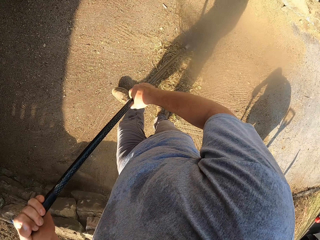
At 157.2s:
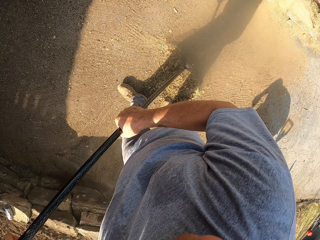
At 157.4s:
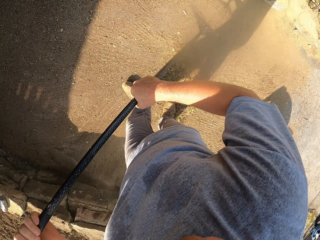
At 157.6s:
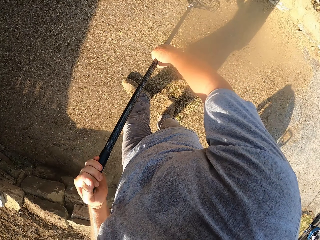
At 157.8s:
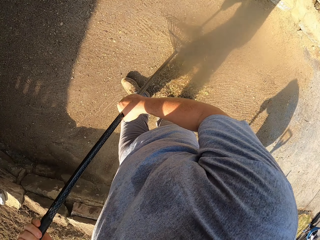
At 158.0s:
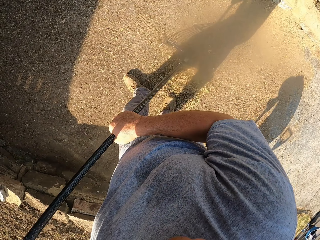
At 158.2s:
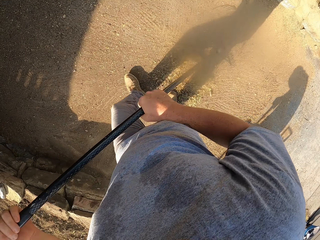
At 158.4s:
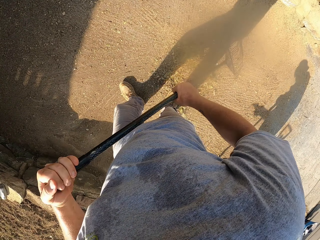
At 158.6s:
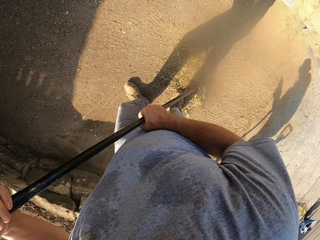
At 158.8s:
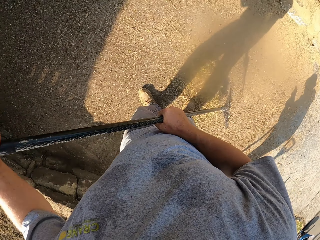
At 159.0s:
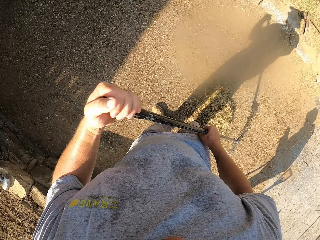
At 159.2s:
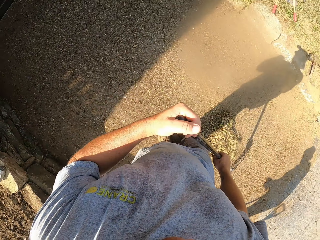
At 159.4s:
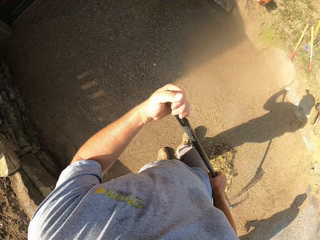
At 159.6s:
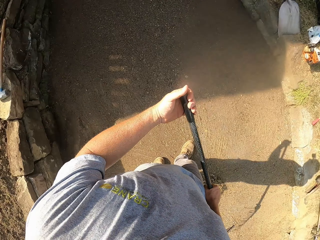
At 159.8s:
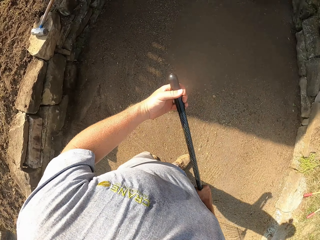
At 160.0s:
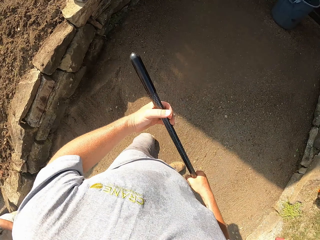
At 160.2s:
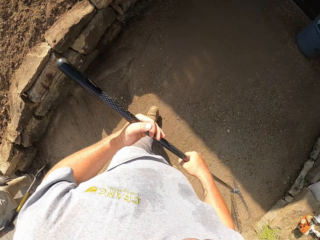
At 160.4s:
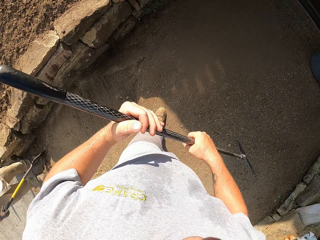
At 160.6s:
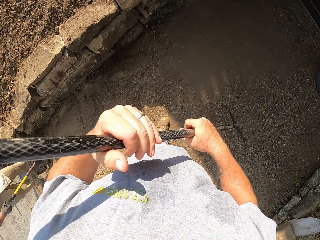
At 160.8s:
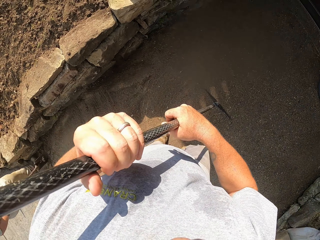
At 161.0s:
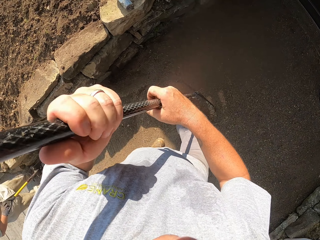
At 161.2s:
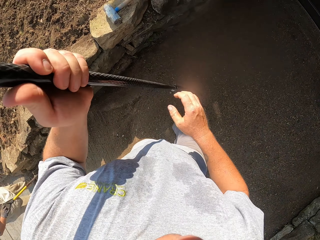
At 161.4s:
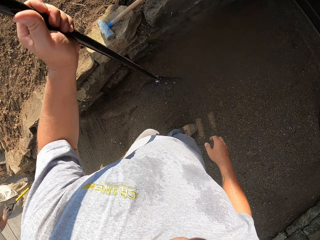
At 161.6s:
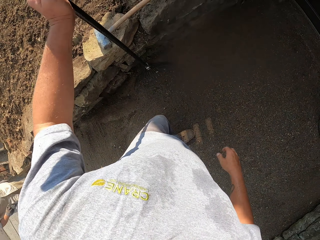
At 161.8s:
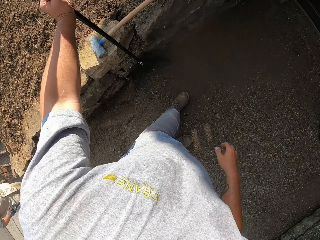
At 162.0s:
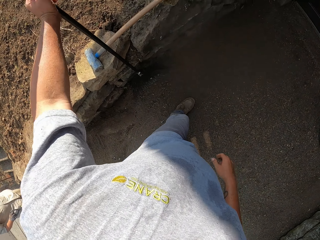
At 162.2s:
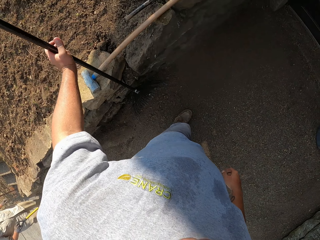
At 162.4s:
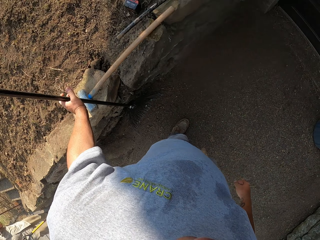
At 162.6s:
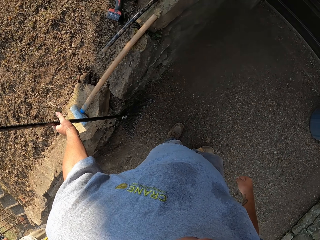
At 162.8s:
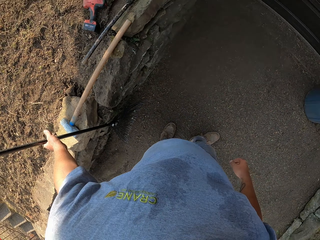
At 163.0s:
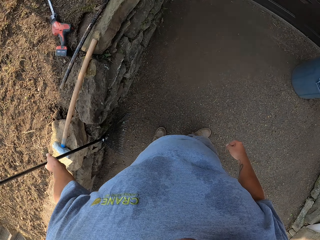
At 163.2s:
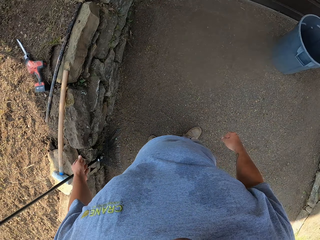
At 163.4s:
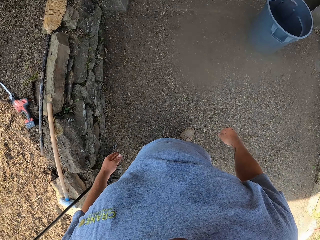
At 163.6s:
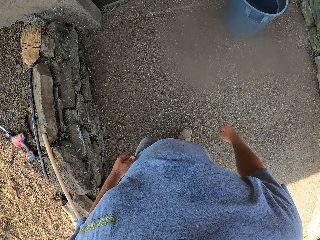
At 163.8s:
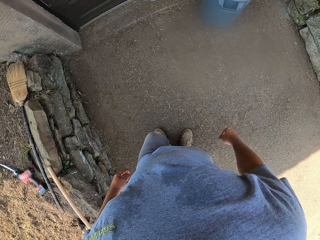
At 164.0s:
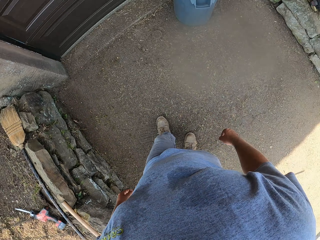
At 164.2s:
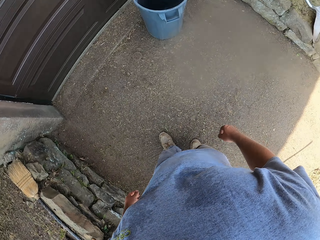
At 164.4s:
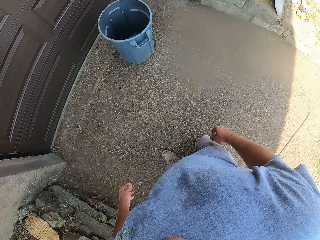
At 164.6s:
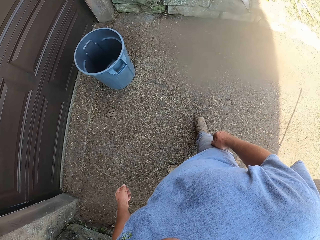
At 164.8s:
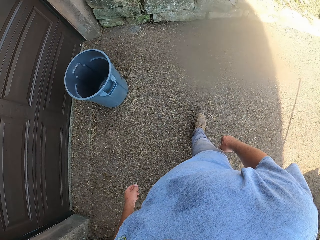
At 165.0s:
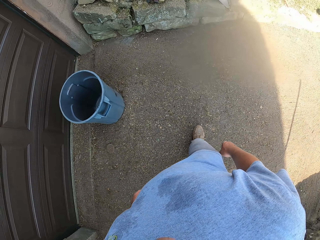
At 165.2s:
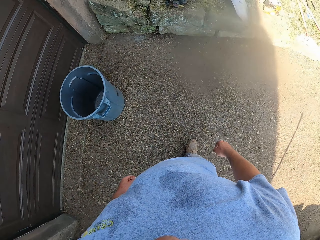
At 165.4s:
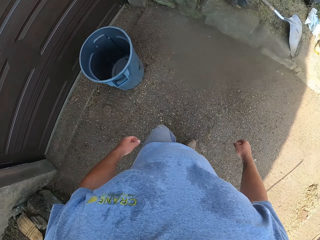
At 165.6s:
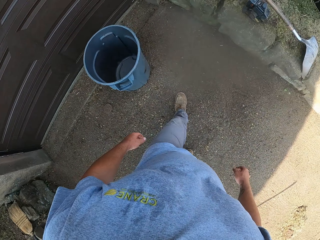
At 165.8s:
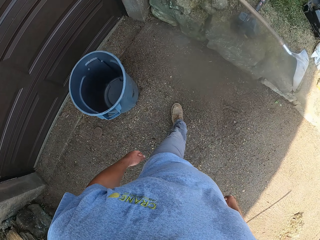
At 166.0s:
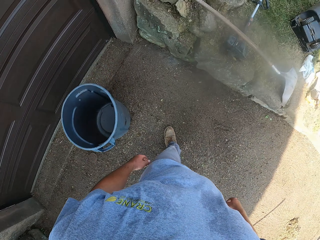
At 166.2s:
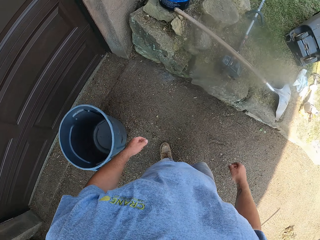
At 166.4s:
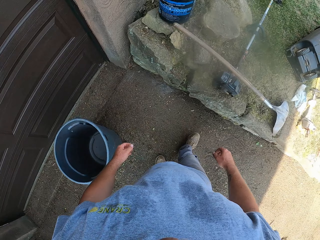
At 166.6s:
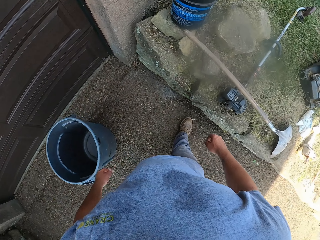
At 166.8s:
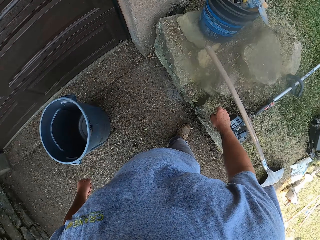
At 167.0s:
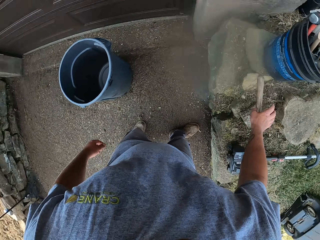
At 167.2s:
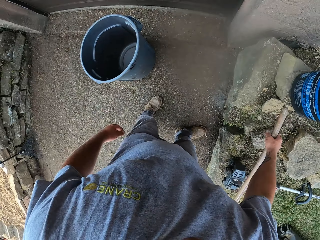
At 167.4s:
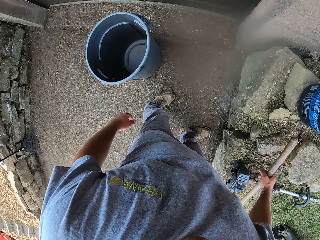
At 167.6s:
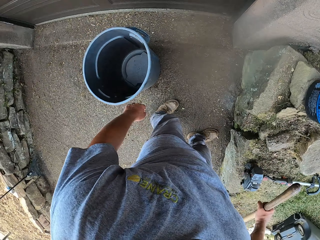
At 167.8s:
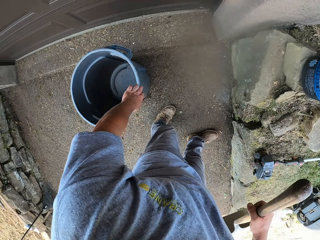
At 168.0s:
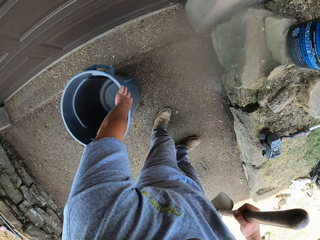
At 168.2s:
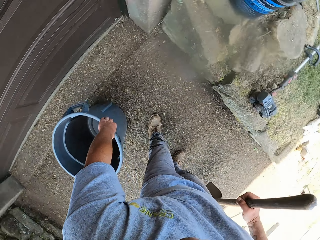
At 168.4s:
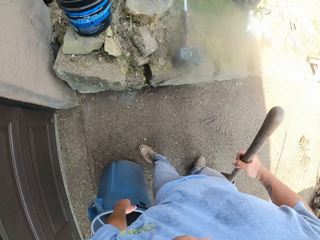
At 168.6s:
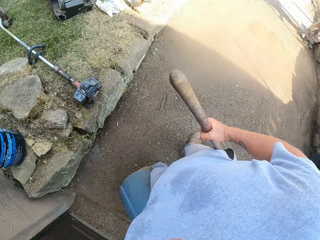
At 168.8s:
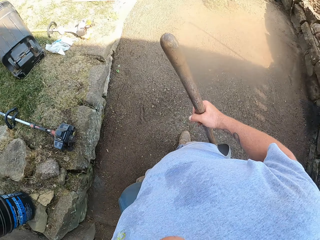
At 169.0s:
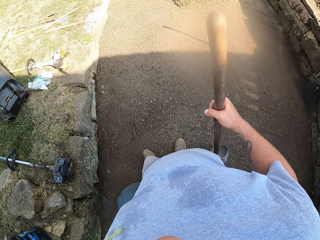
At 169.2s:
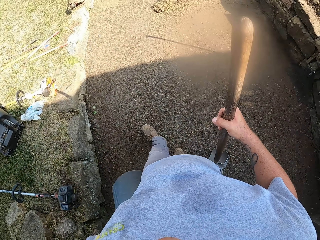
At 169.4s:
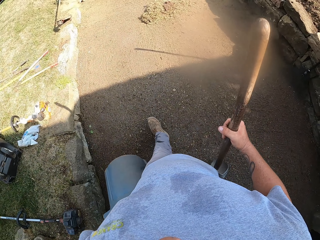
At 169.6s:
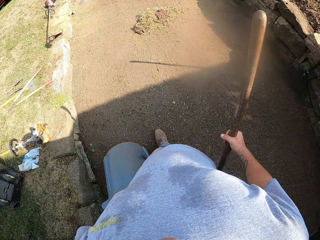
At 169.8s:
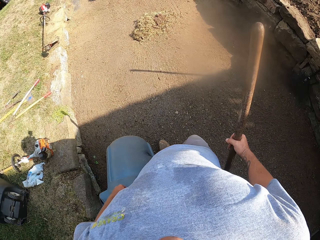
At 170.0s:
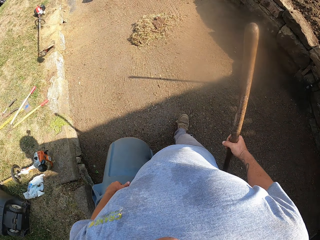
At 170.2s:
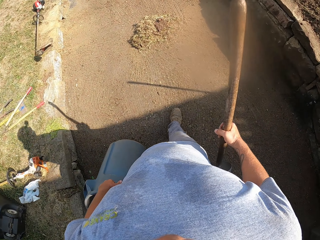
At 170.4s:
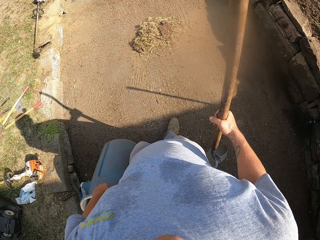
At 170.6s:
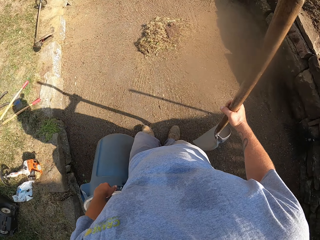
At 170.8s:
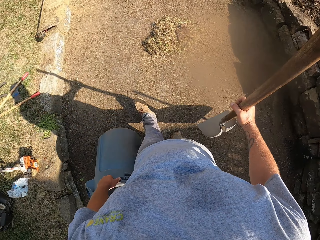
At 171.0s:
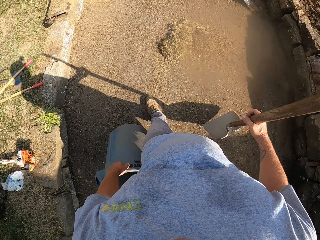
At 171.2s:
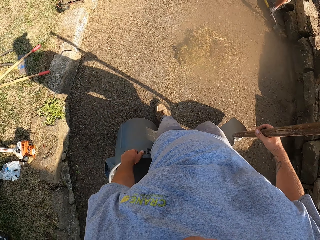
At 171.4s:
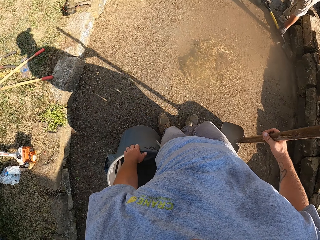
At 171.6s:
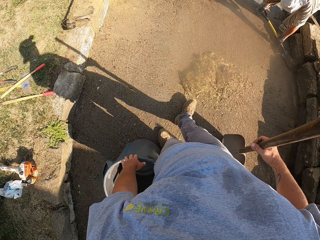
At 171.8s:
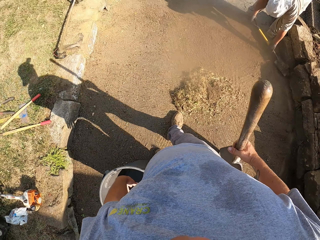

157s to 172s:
The camera wearer looks around, walks around and places the rake on a rock. They lean the rake on the wall. They look around. They walk on the footpath. They pick up a spade from the rock. They pick up the trash bin or plastic container from the ground. They walk on the footpath.

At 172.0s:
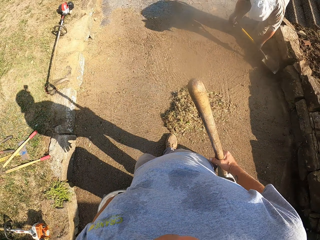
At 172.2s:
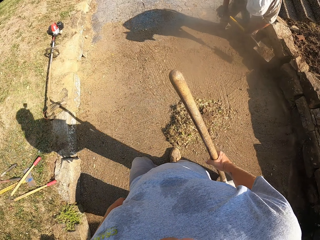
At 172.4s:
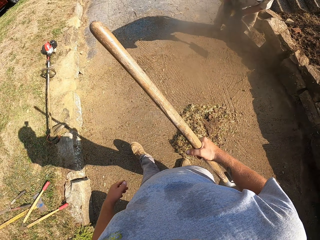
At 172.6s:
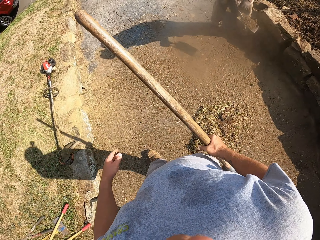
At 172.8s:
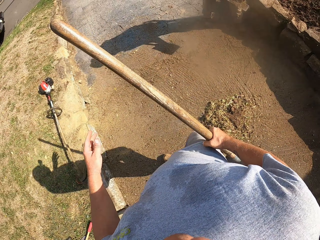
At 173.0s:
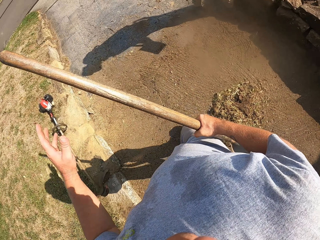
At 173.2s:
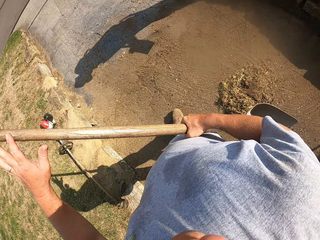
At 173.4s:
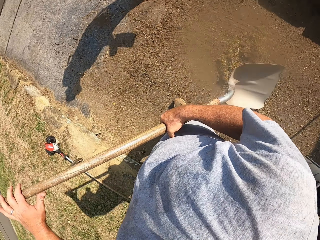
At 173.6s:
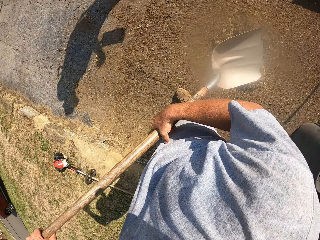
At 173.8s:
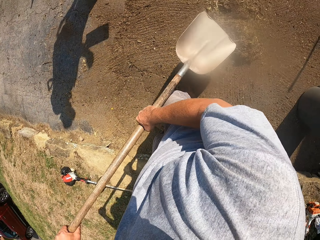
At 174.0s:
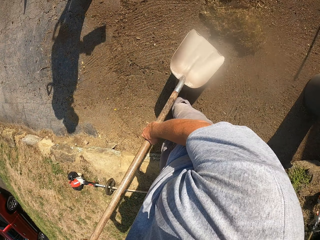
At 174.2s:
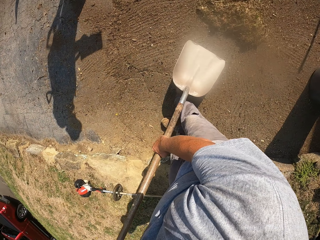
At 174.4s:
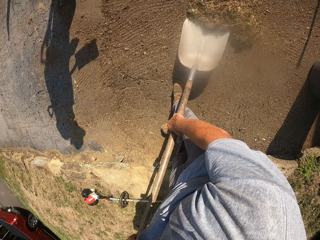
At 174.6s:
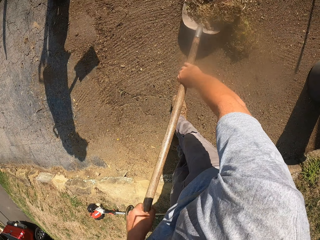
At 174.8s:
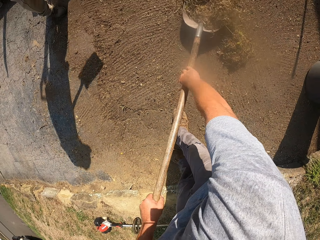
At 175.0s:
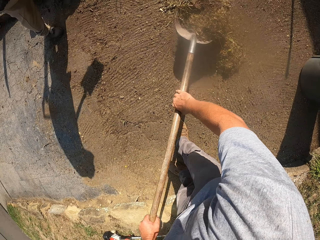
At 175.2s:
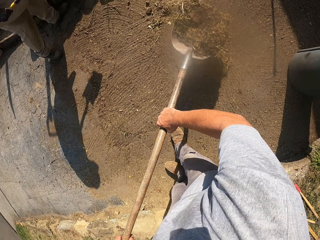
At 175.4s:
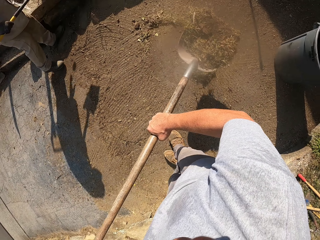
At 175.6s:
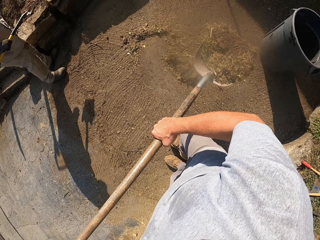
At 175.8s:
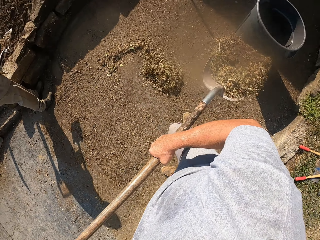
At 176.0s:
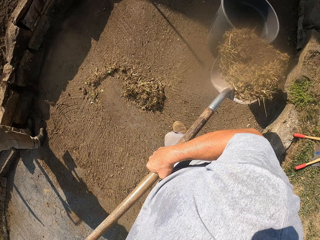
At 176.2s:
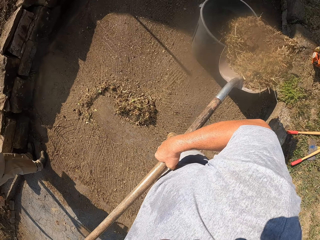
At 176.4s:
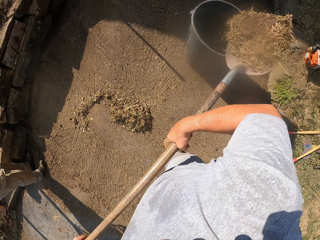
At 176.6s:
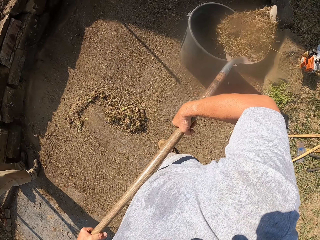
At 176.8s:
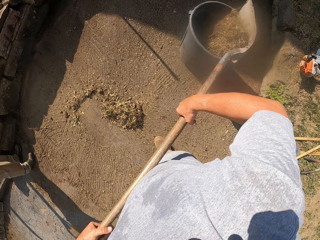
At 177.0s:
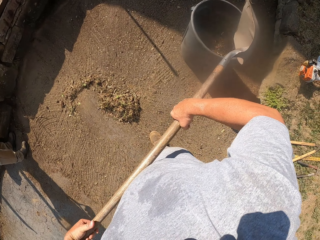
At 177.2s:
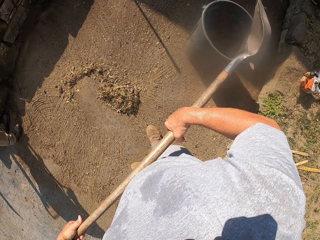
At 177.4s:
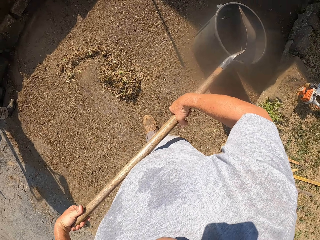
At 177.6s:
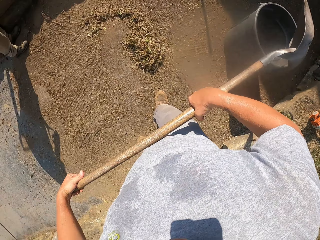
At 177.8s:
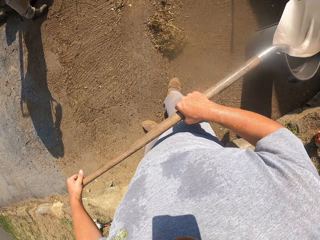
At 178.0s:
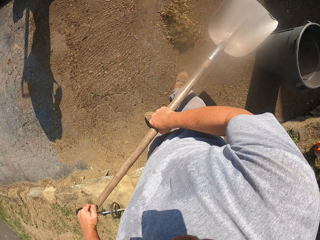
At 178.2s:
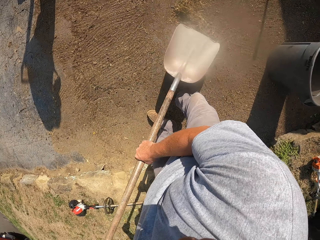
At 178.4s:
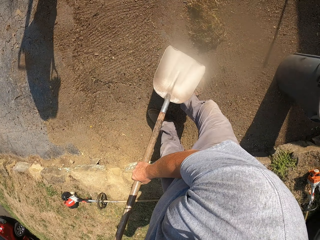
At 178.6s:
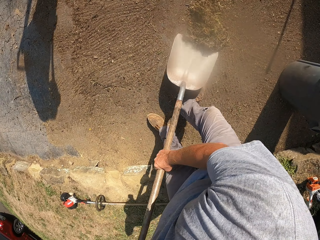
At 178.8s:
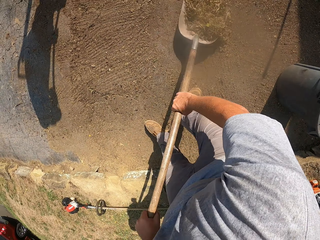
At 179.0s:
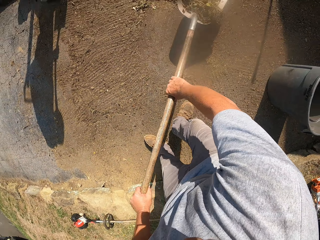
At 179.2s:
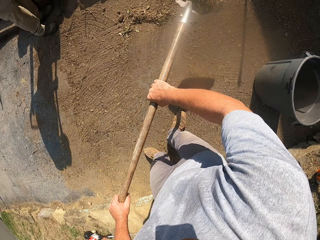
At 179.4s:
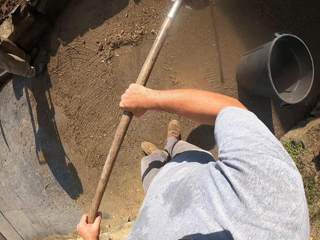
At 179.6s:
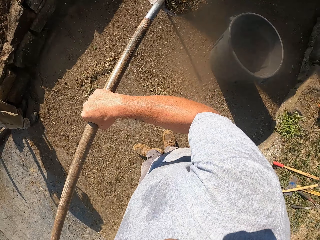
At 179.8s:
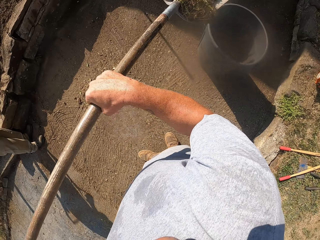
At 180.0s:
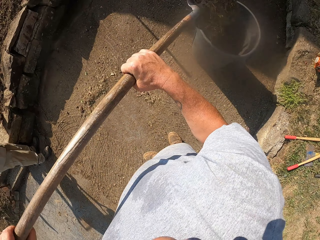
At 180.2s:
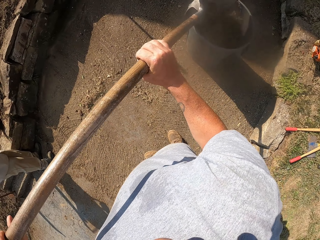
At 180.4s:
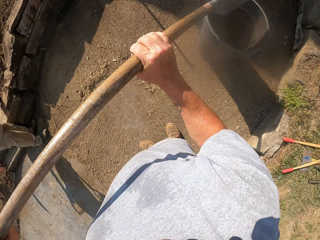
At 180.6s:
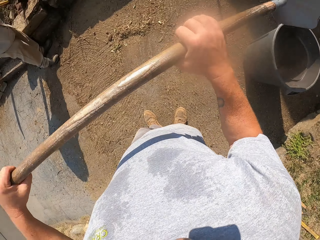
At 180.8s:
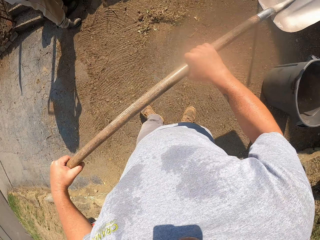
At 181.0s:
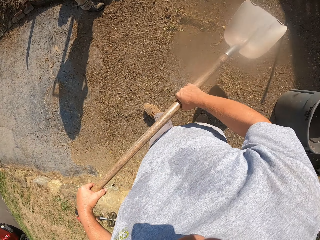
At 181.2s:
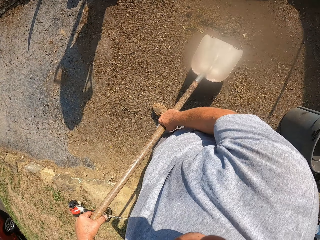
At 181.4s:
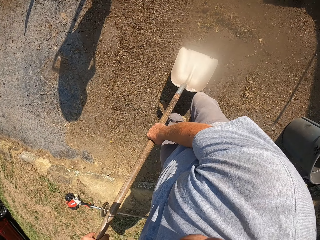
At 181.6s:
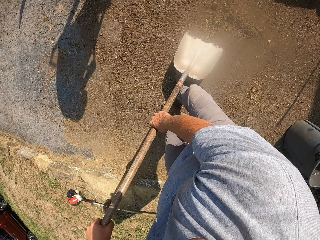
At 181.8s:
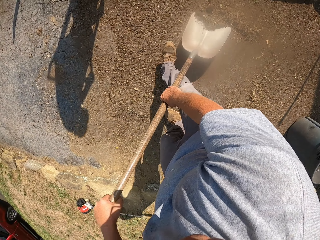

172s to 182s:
The camera wearer drops the plastic container or trash bin on the ground. They walk around. They bend down. They scoop the grass or dirt with a spade. They pour the grass on the plastic container. They scoop the soil with the spade. They pour the grass on the plastic container.
